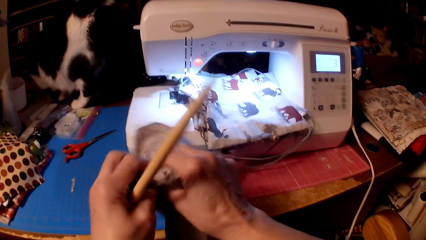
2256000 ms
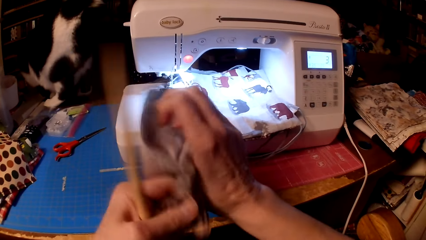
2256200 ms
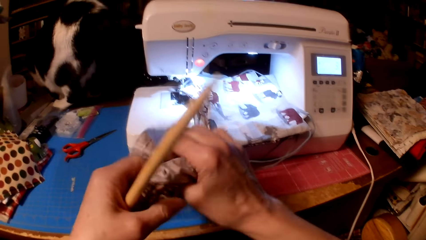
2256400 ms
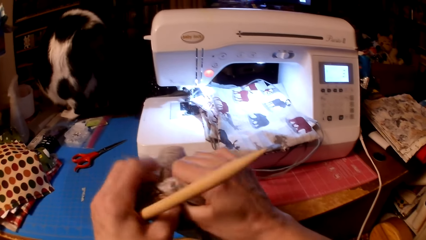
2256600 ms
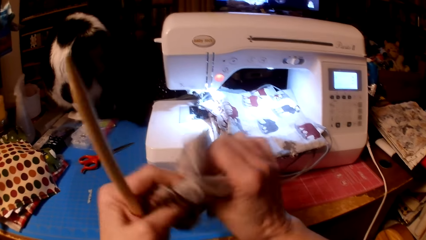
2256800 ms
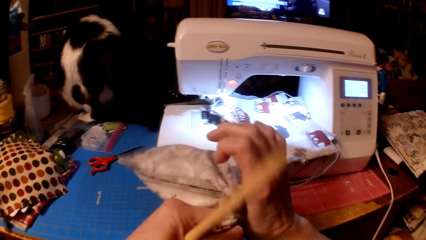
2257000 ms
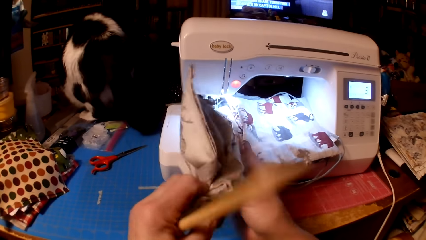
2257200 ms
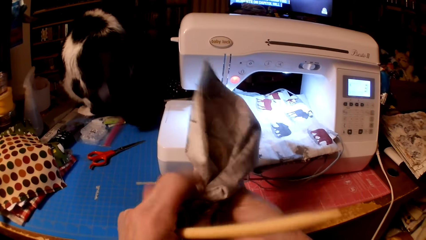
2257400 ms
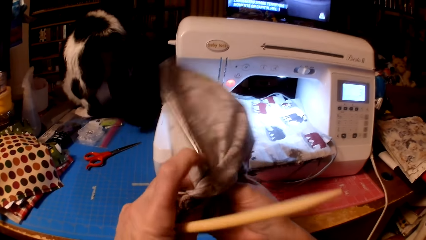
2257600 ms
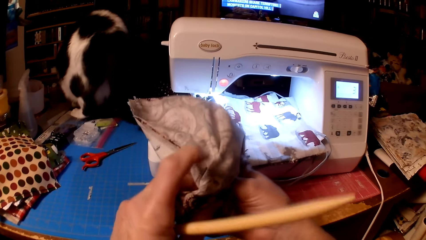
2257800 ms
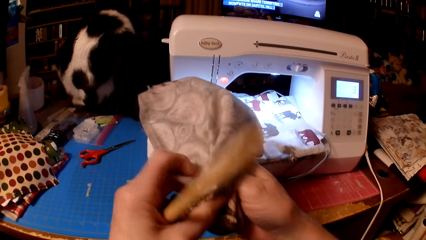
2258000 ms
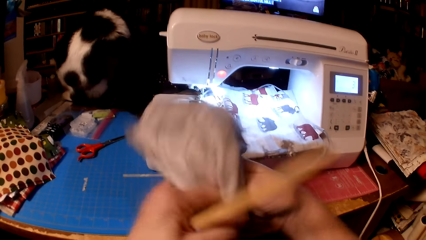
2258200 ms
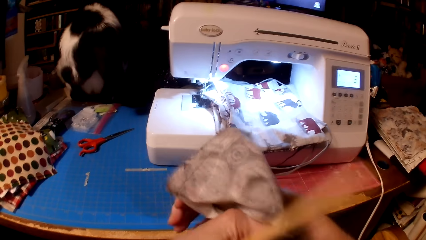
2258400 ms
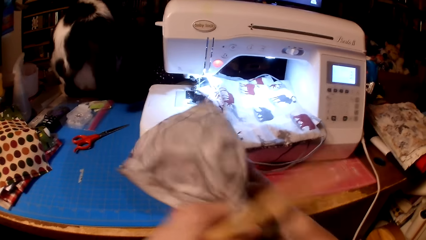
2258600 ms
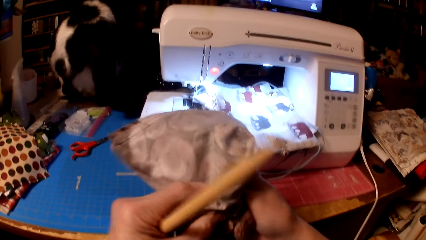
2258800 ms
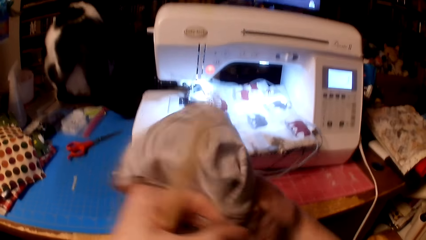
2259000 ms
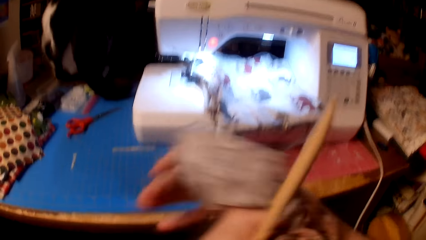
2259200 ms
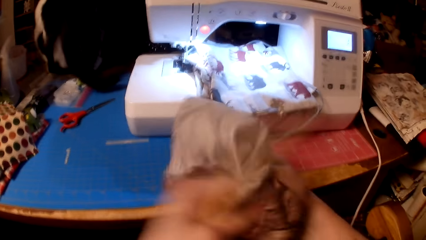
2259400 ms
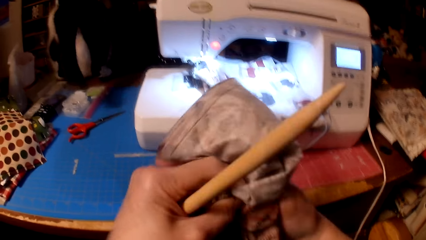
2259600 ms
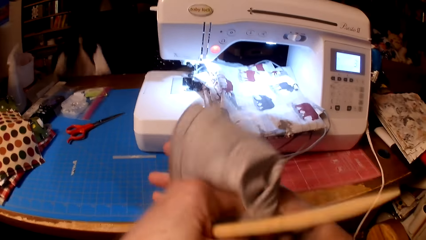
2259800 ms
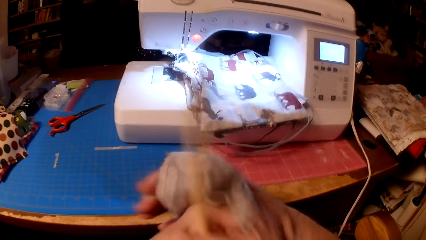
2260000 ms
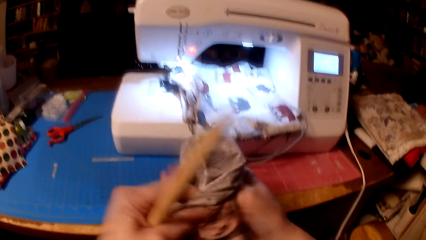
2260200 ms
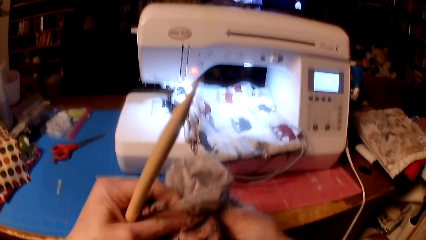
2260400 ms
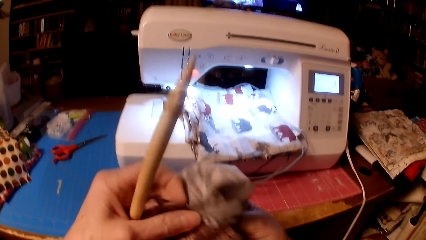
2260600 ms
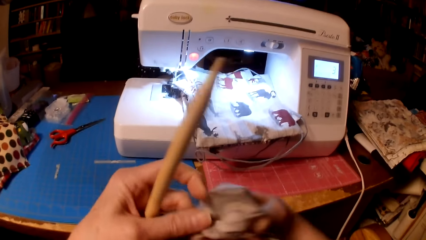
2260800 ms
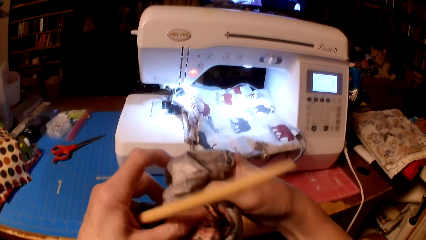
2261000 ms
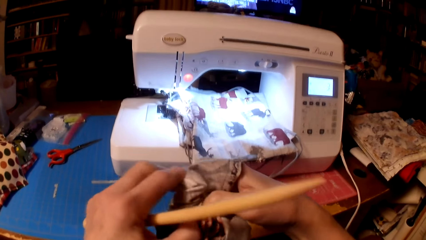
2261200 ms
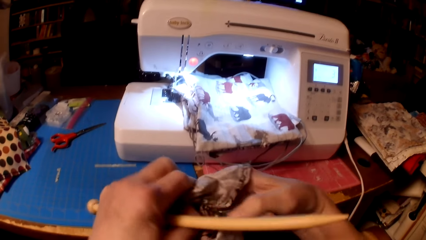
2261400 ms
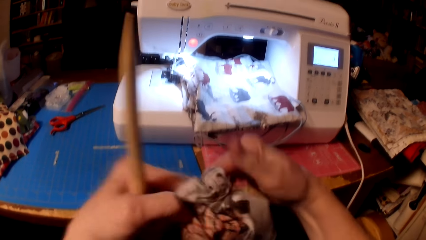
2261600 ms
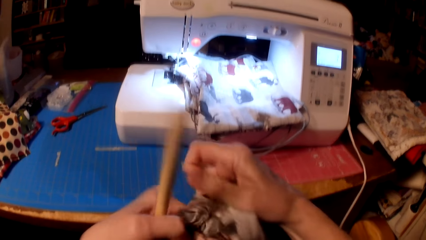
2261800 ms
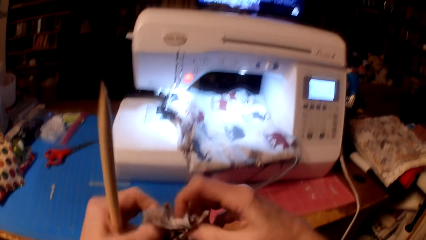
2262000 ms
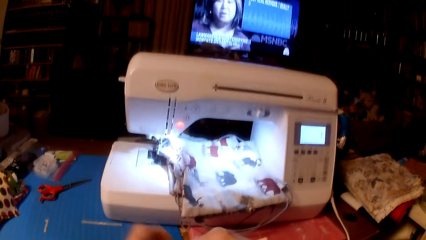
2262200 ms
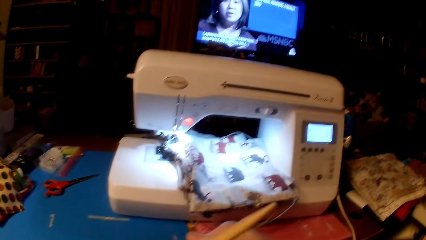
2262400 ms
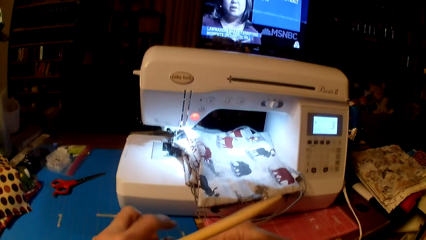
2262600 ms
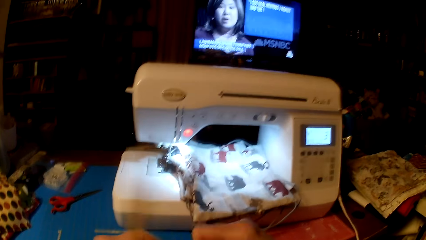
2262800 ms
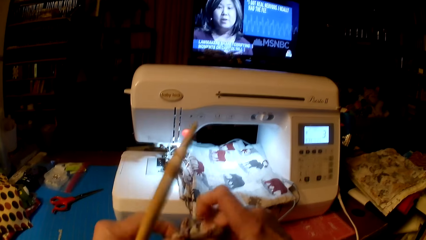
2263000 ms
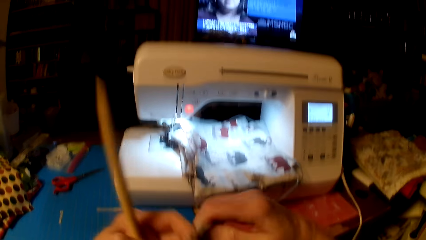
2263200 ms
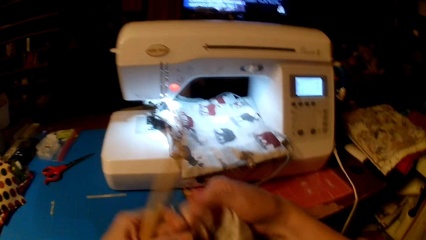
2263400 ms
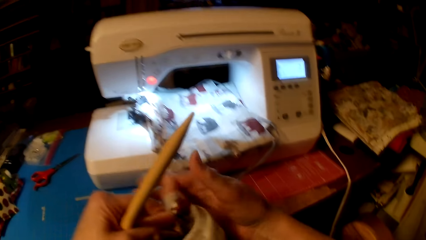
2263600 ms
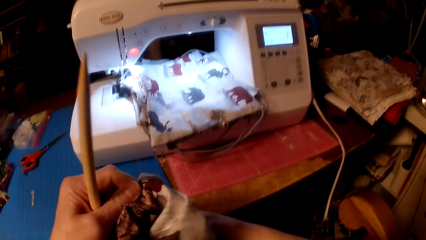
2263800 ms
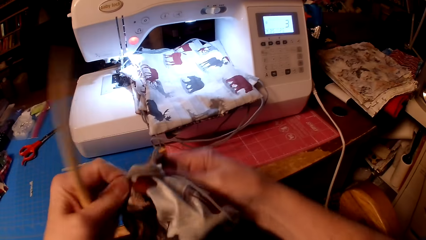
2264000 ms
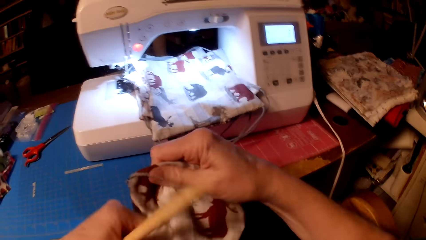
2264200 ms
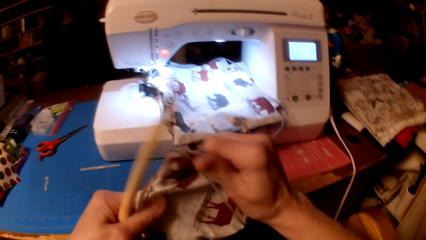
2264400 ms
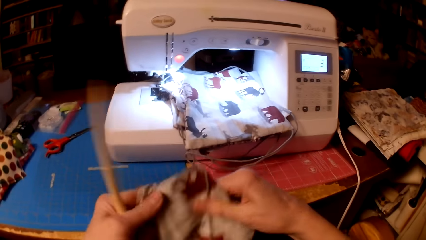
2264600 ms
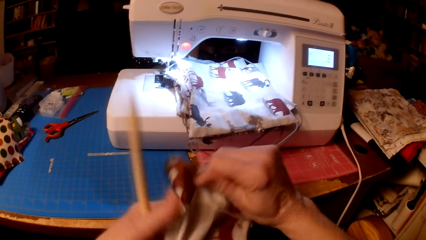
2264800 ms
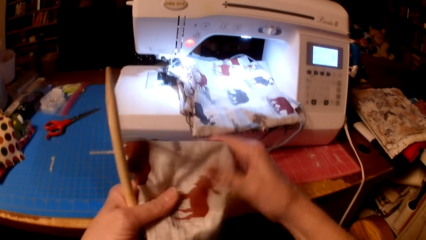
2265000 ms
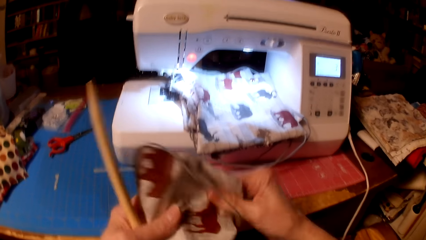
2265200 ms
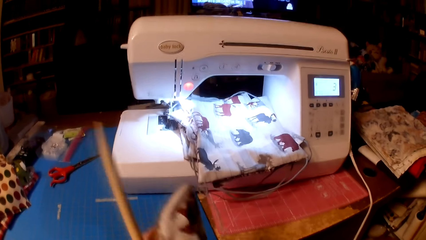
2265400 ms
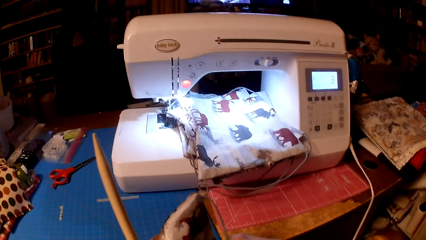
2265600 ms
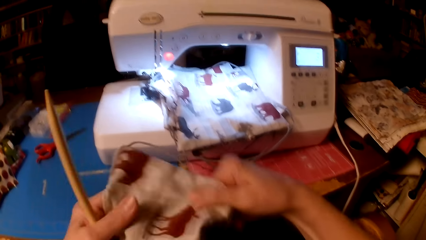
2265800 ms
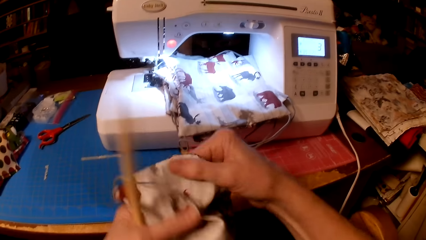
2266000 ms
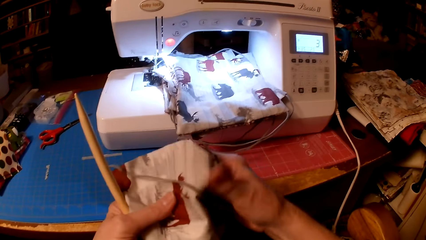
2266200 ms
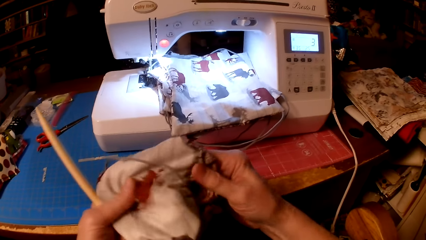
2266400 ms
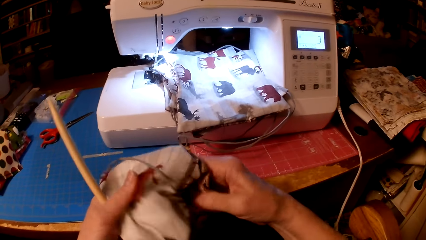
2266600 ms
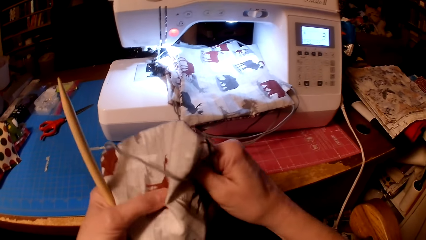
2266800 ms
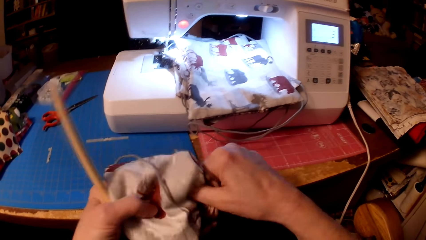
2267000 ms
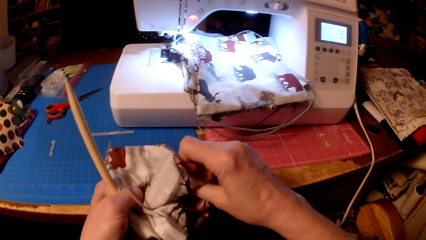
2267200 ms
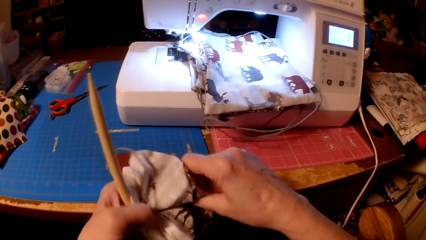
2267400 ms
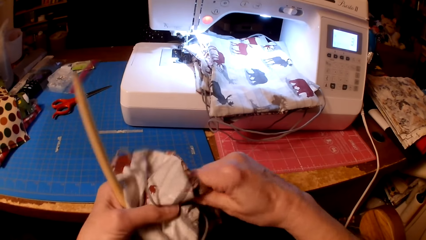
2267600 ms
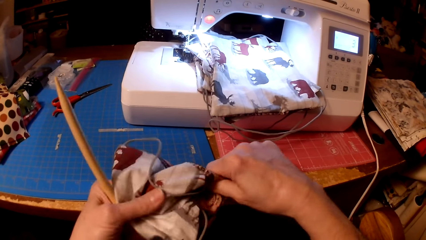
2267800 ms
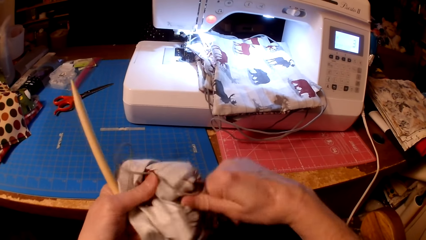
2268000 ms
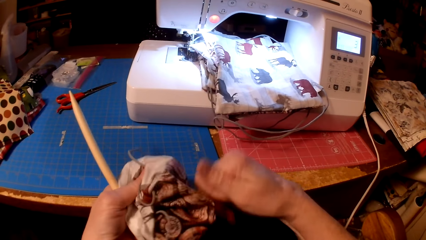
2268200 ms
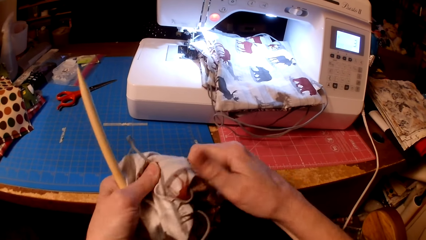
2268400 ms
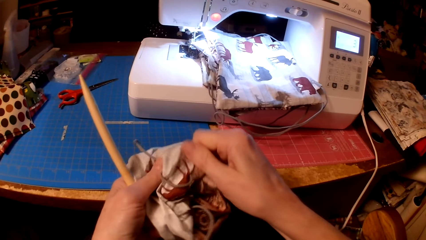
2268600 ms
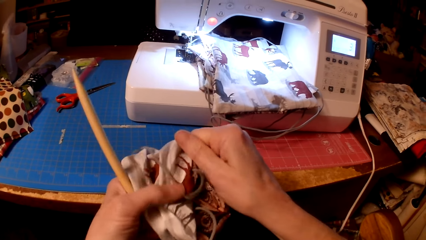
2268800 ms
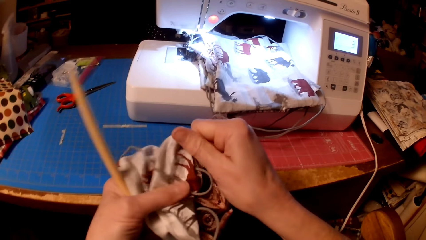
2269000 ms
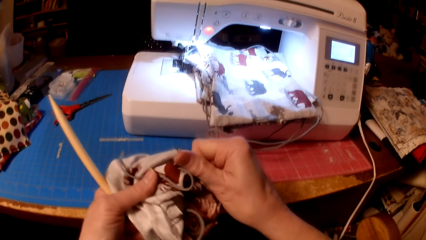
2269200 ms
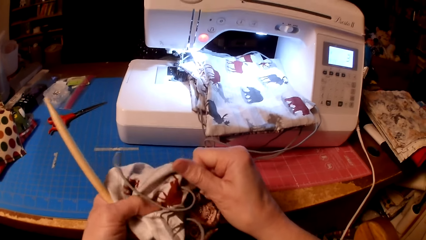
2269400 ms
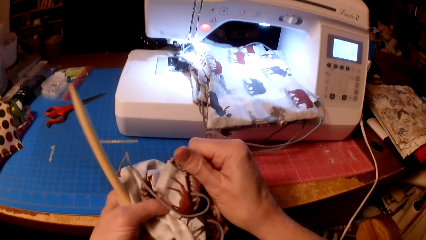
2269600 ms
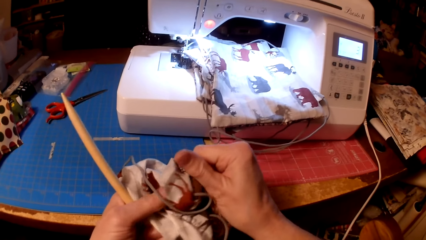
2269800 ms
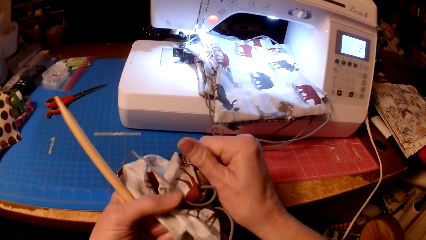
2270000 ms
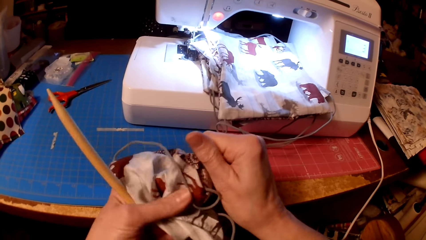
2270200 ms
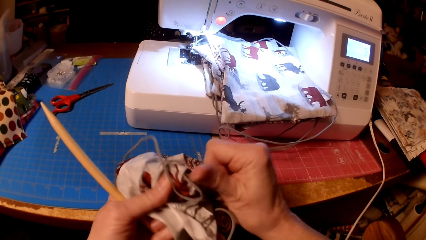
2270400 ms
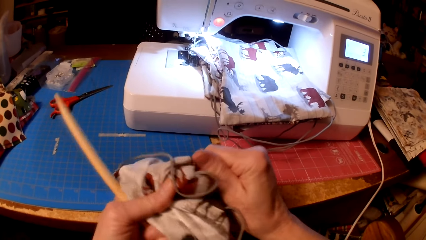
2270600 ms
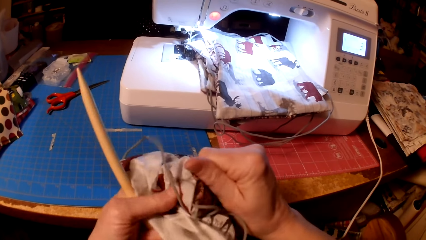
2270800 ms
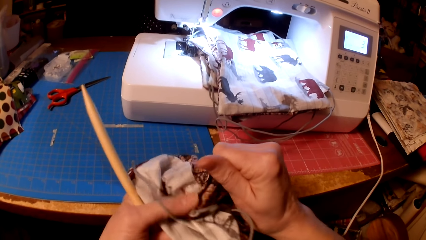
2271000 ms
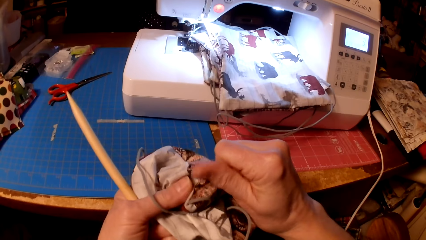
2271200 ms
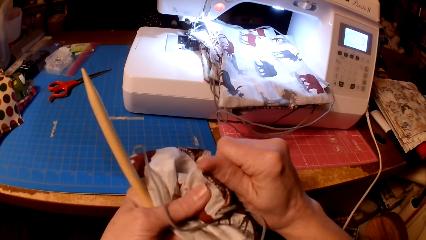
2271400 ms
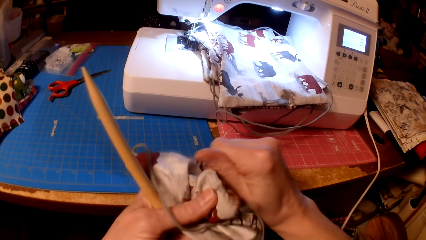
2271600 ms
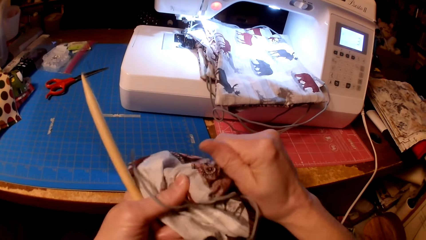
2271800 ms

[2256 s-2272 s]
The camera wearer turns the throw pillow cushion inside out. They look at the television. They turn the throw pillow cushion inside out.
